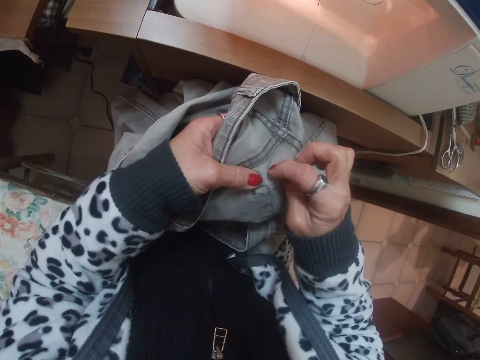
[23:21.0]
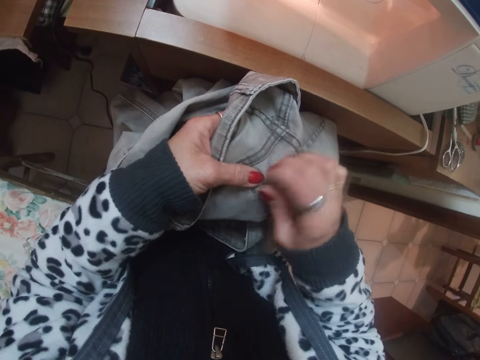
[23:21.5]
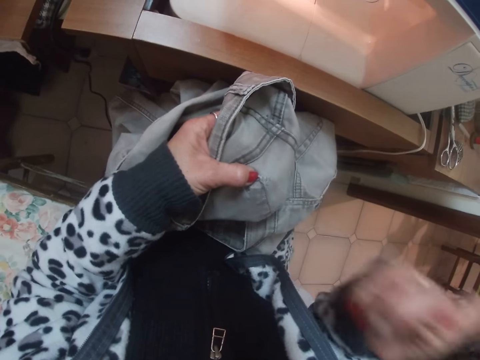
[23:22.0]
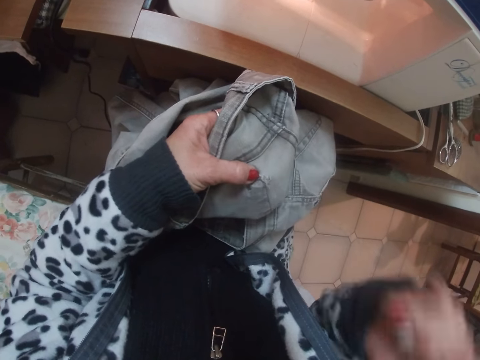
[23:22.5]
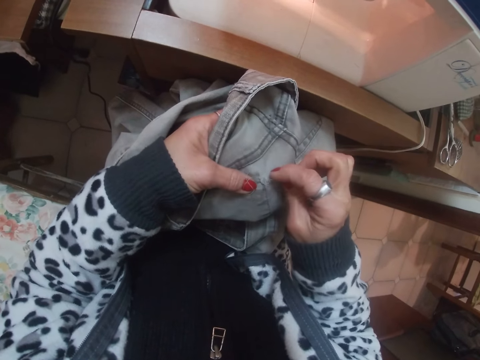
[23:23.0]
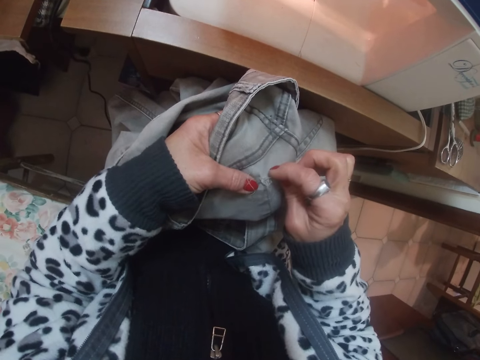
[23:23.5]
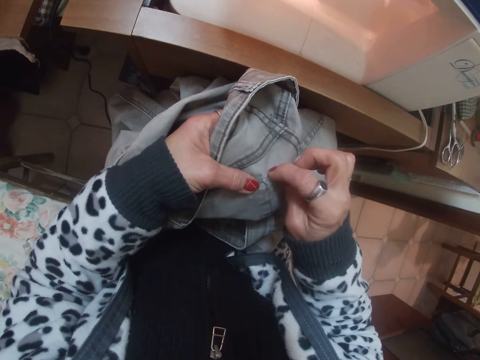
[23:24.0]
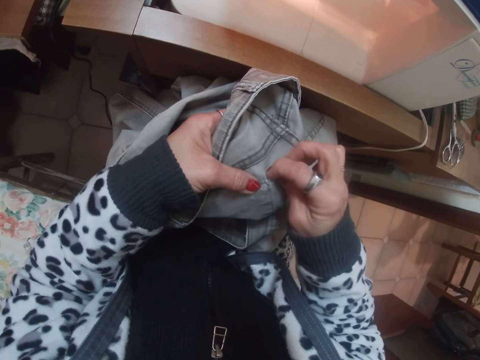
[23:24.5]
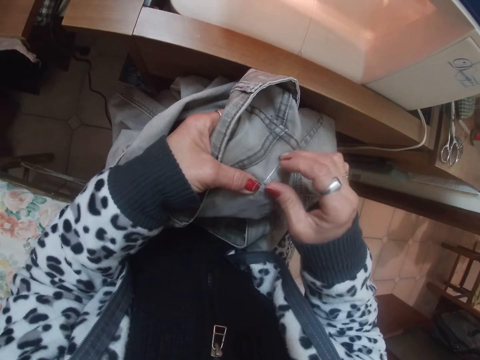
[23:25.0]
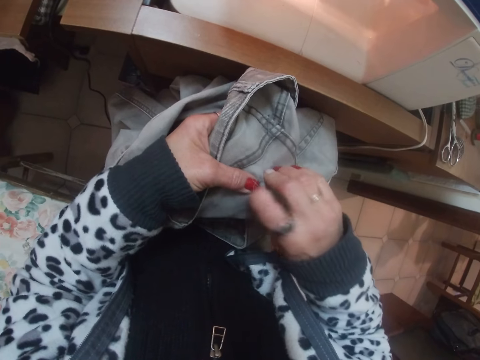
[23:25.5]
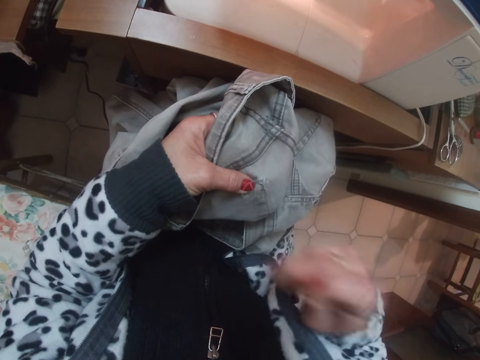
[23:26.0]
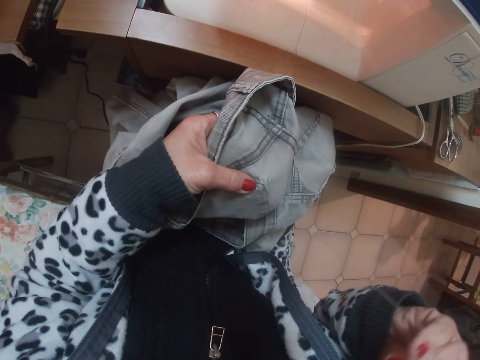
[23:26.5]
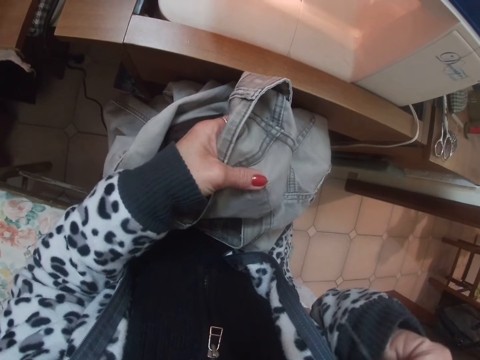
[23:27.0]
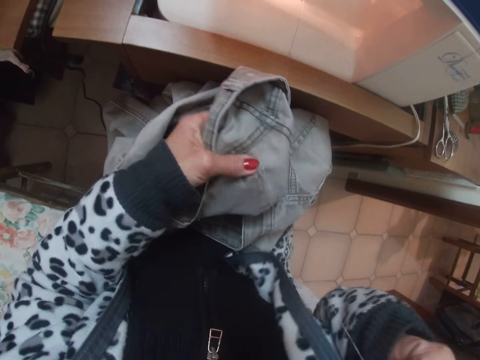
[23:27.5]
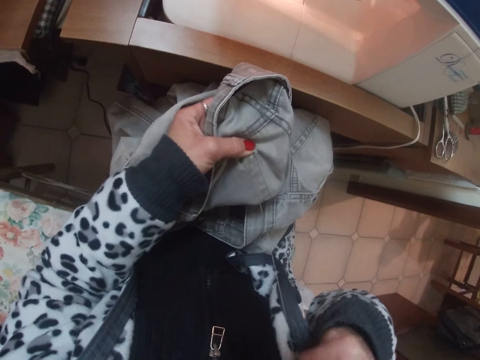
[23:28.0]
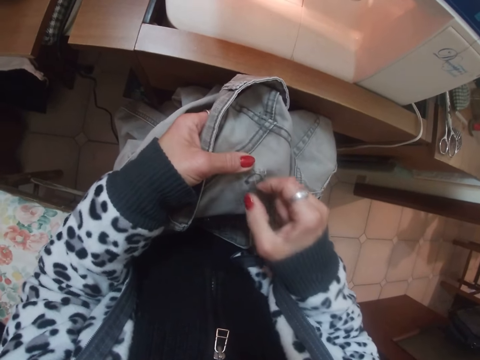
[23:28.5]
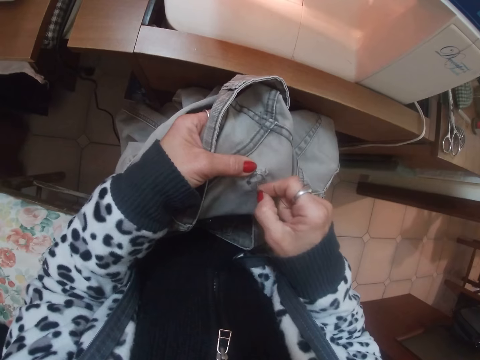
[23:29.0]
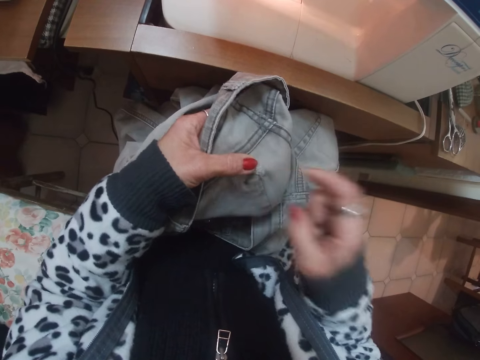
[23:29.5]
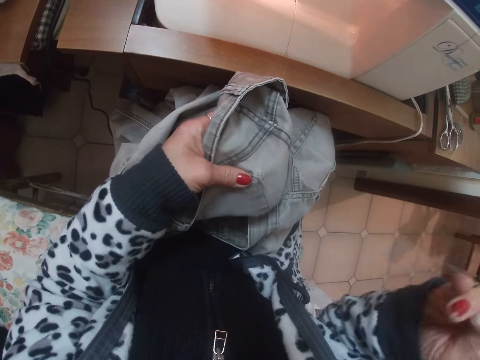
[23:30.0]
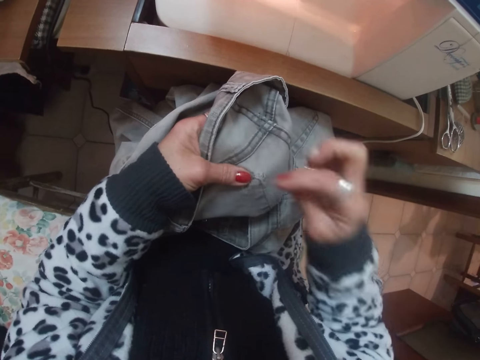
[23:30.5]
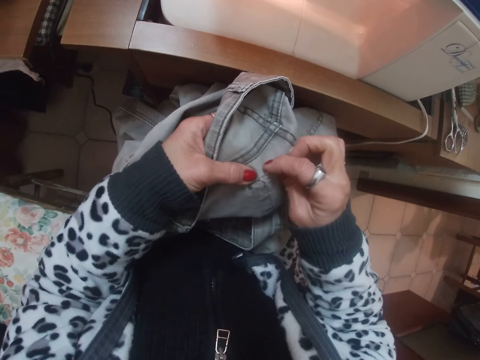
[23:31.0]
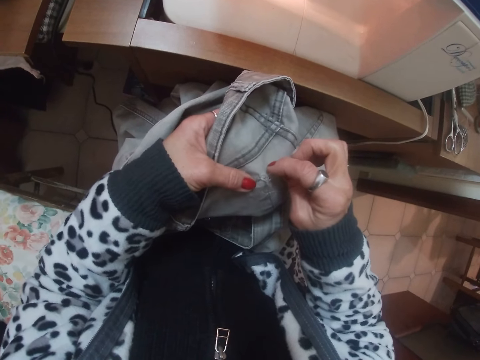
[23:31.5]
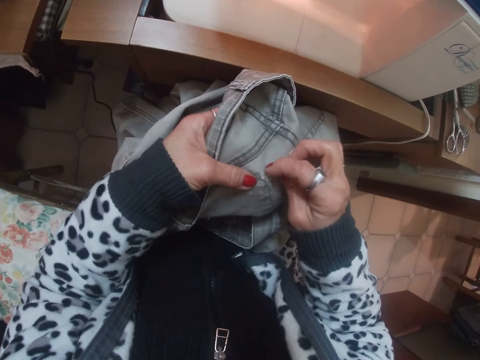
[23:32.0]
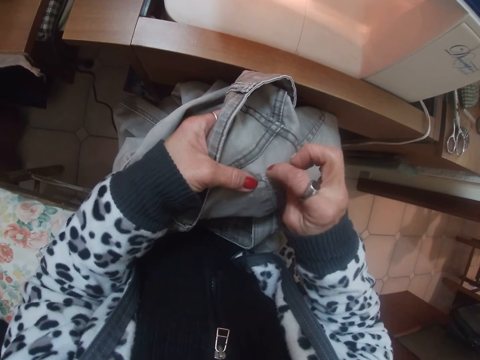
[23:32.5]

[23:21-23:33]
The camera wearer pulls a sewing needle. They sew a pair of pants with the sewing needle. They pull the sewing needle. They sew the pair of pants with the sewing needle.

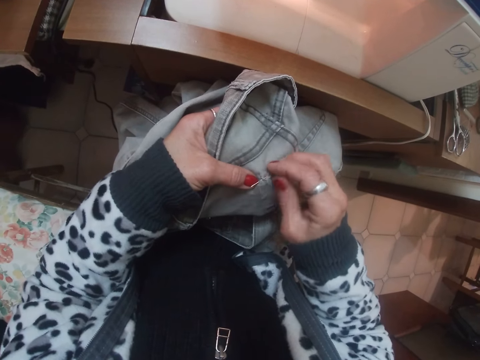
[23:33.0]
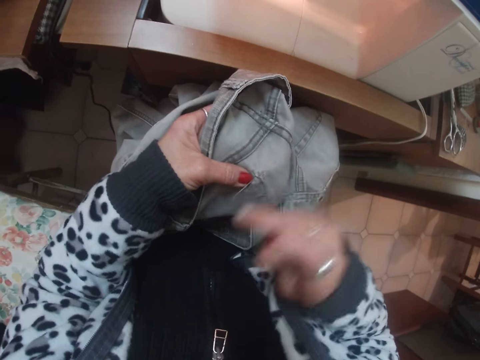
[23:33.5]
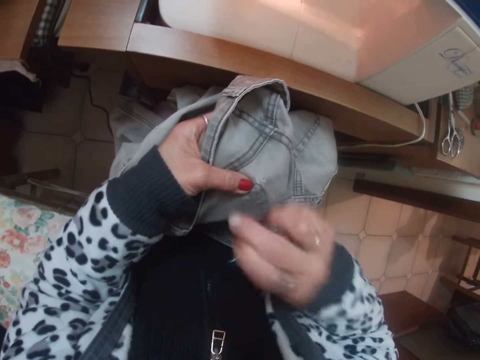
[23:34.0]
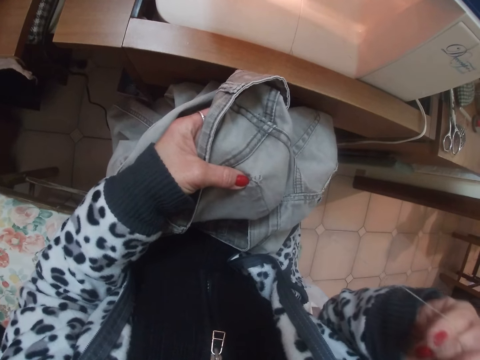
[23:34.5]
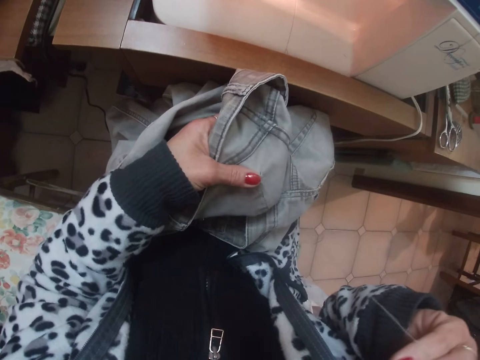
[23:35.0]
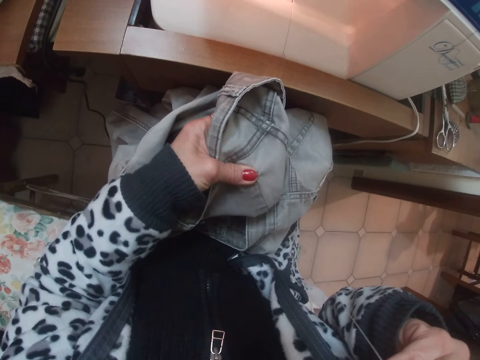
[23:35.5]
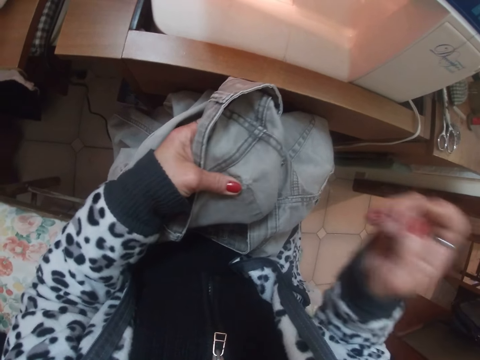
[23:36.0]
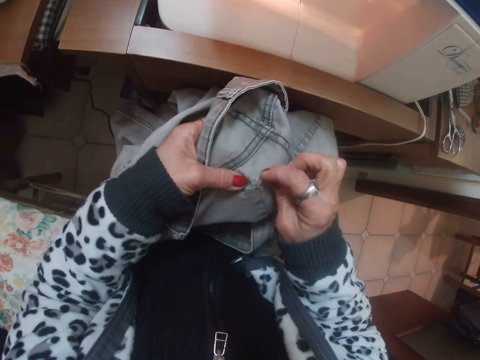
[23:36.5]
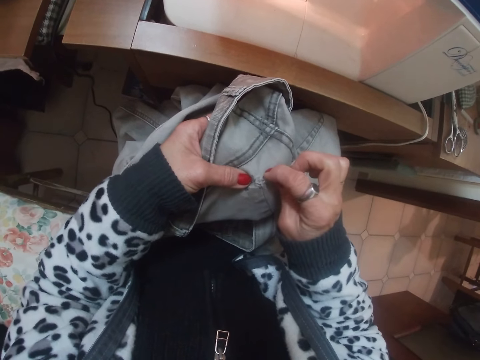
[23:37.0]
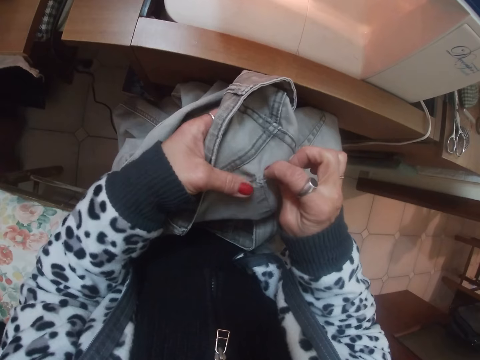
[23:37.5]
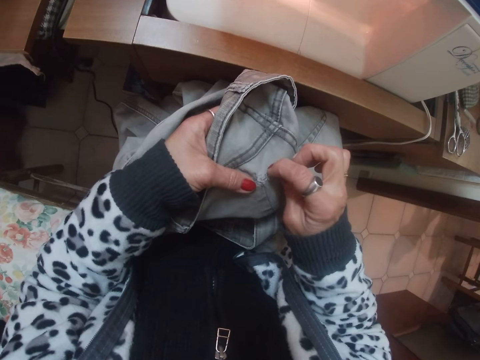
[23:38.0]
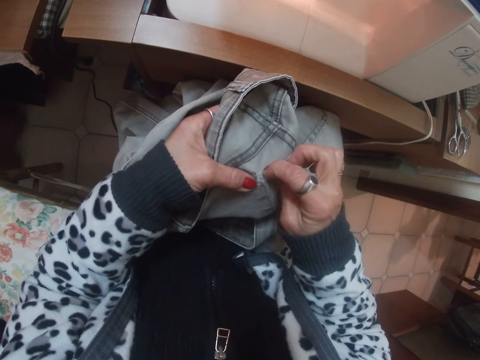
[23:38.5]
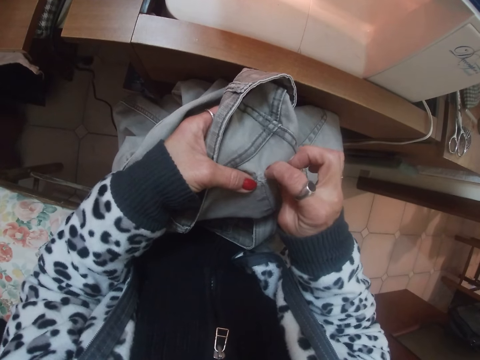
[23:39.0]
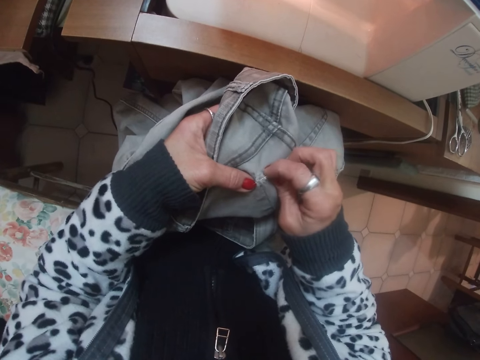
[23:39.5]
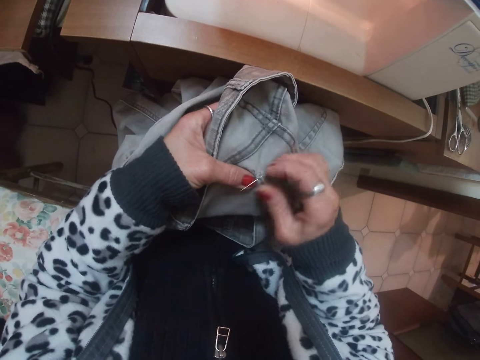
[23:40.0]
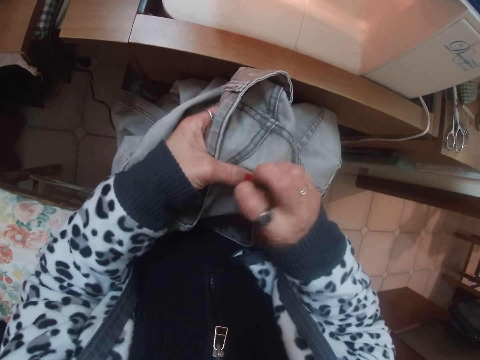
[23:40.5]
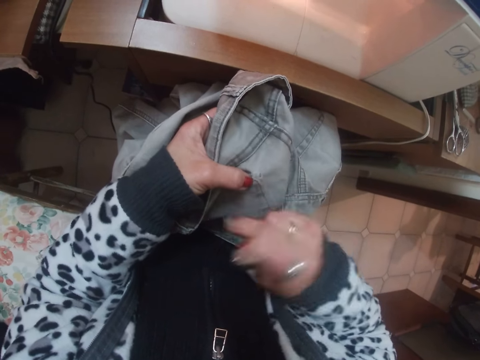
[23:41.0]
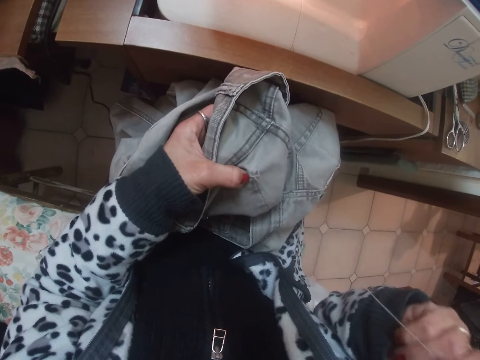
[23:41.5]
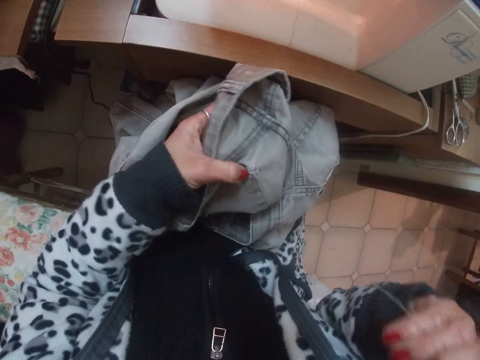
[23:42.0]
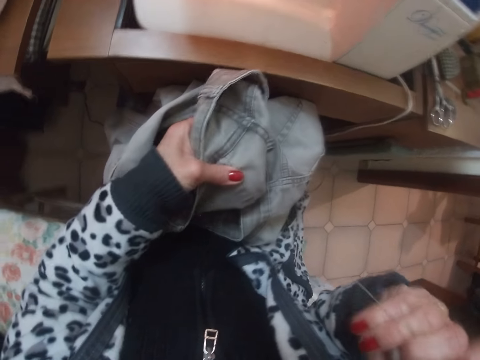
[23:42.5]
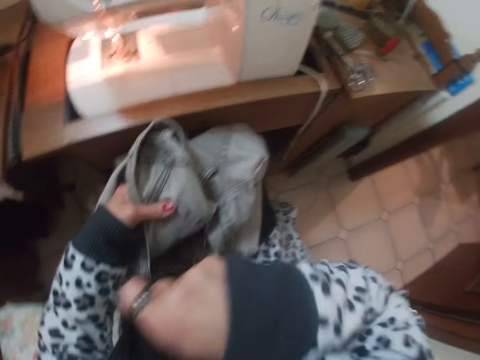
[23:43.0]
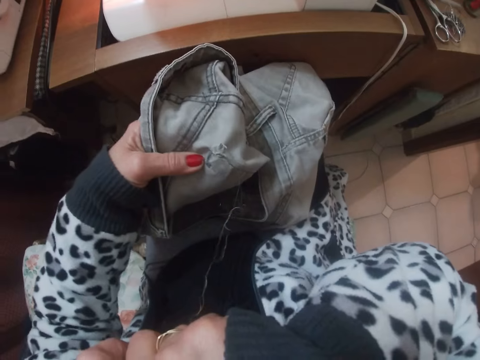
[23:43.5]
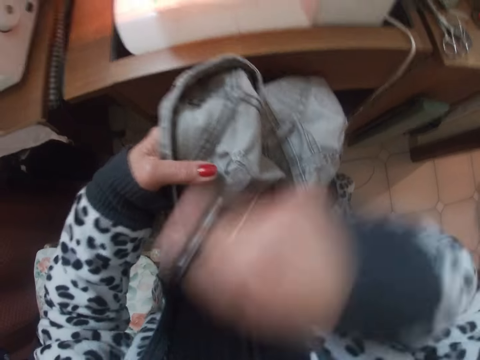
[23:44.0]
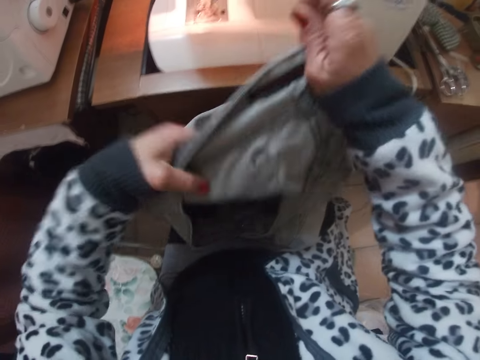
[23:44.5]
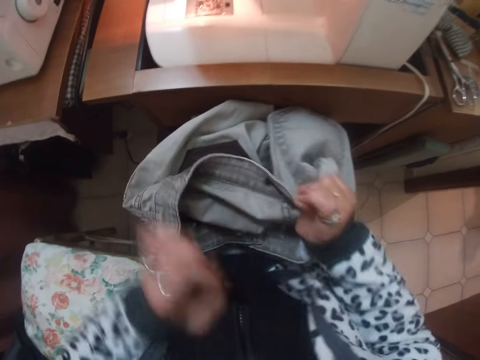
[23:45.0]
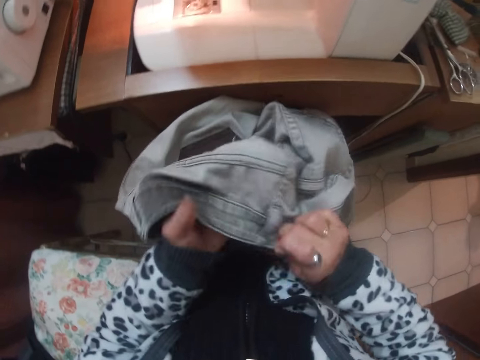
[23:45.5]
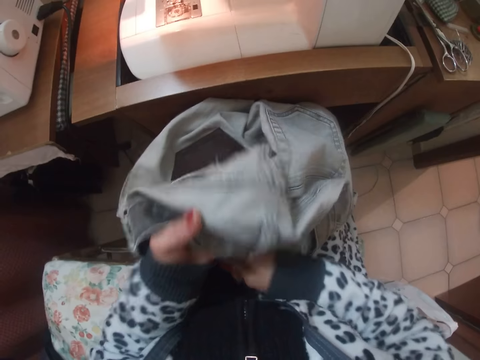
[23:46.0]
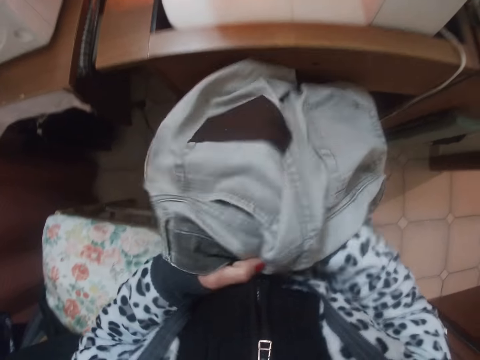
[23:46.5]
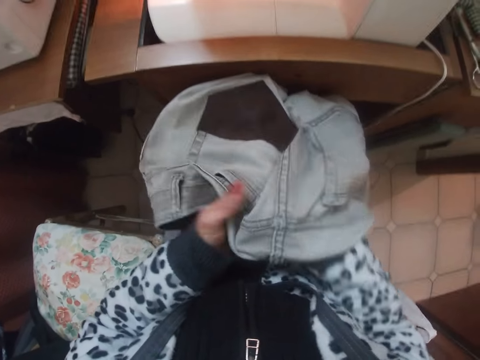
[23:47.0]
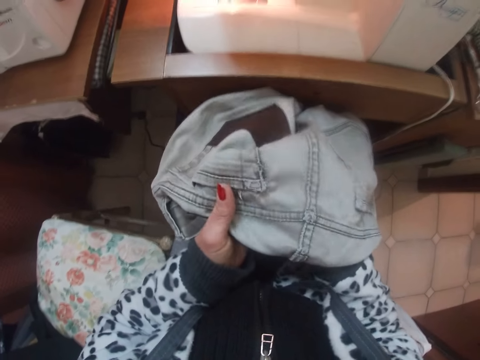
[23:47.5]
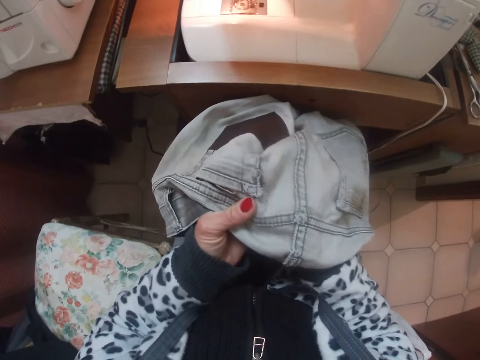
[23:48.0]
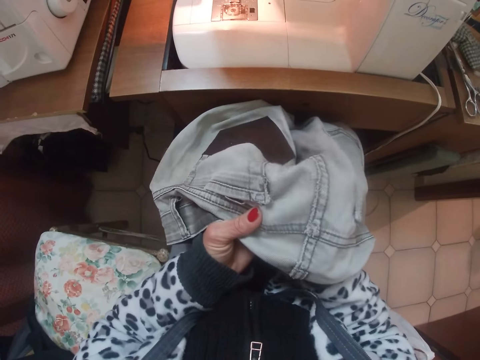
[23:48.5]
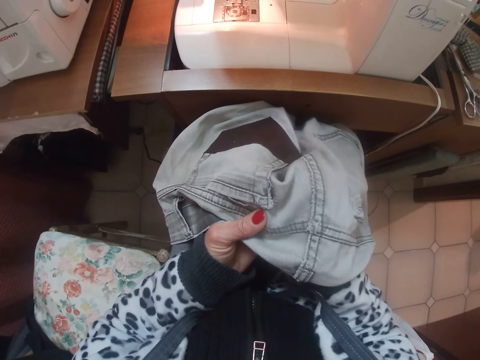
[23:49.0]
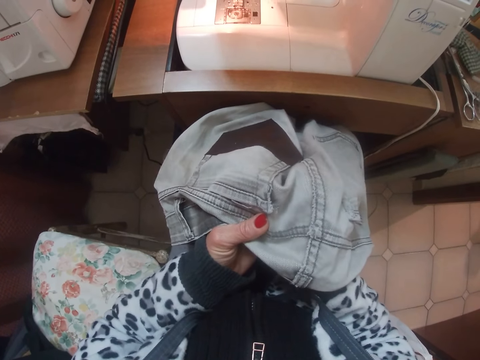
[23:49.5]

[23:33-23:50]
The camera wearer pulls a sewing needle. She sews a pair of pants with the sewing needle. She pulls the sewing needle. She touches her face with the right hand. She adjusts the cloth on her thighs with both hands. She turns the pair of pants. She looks at the pair of pants.
